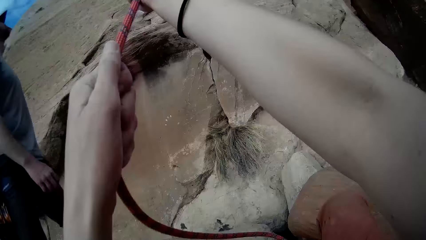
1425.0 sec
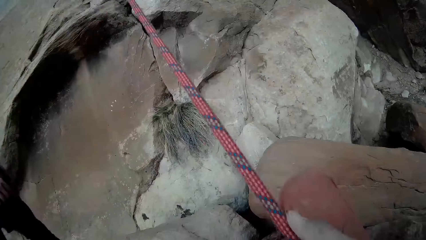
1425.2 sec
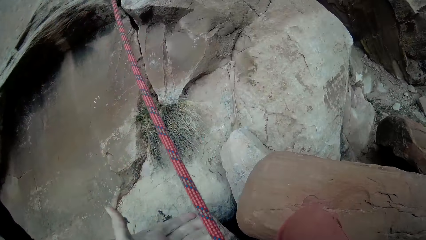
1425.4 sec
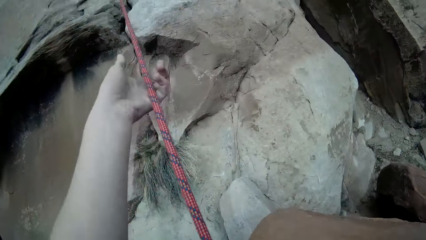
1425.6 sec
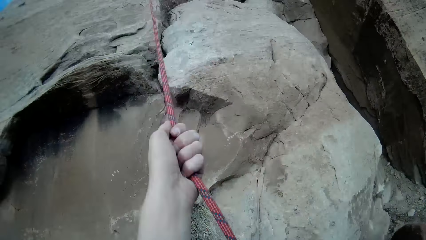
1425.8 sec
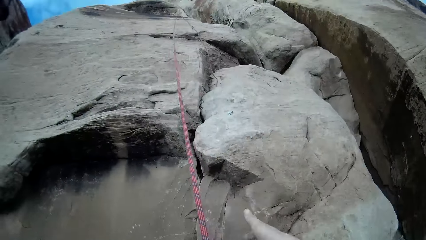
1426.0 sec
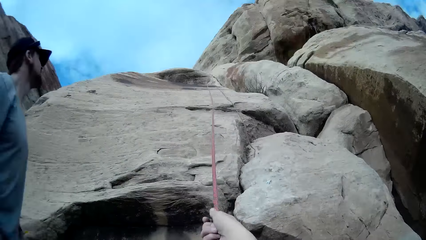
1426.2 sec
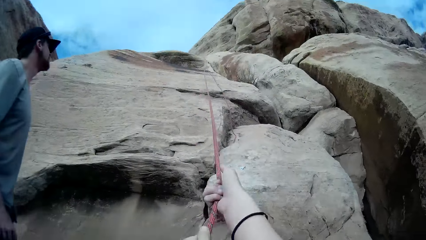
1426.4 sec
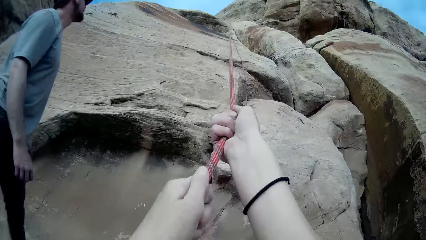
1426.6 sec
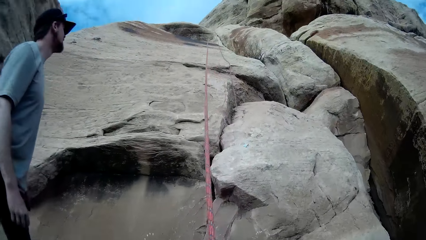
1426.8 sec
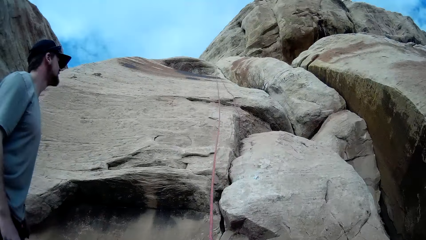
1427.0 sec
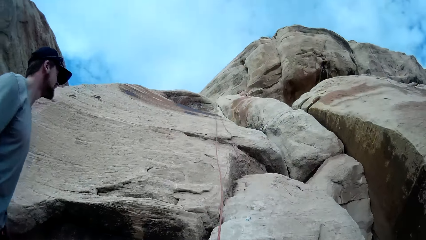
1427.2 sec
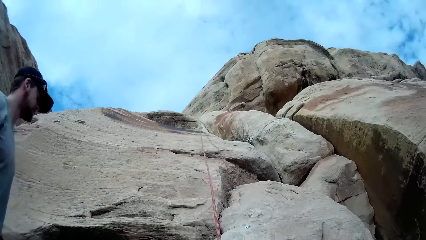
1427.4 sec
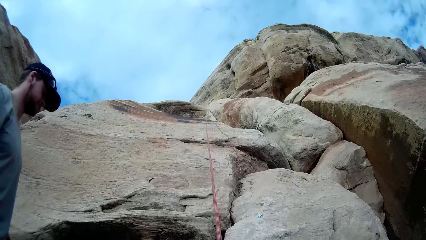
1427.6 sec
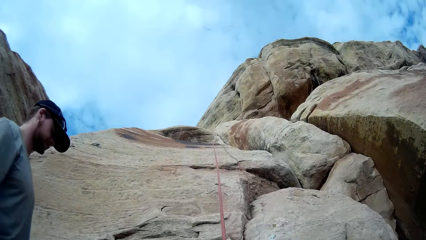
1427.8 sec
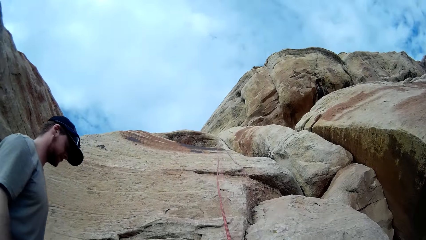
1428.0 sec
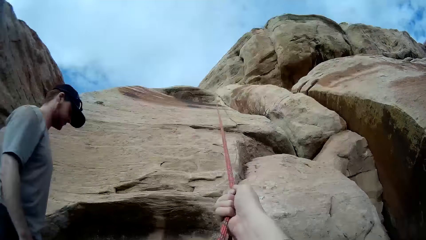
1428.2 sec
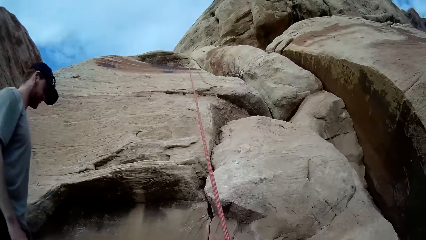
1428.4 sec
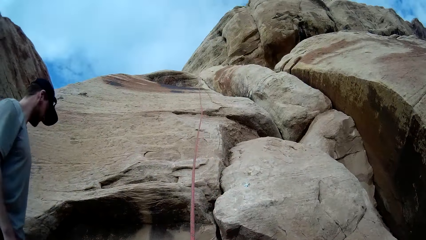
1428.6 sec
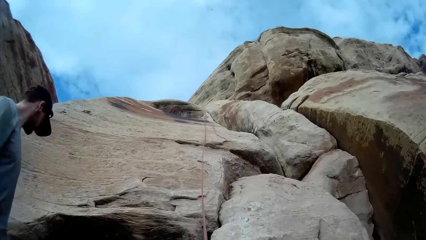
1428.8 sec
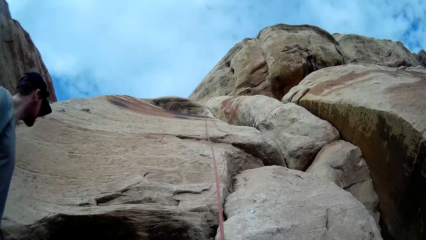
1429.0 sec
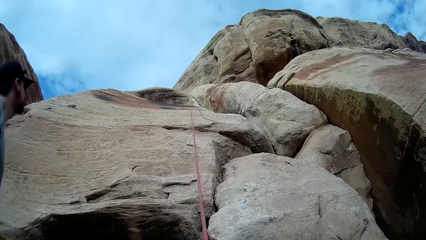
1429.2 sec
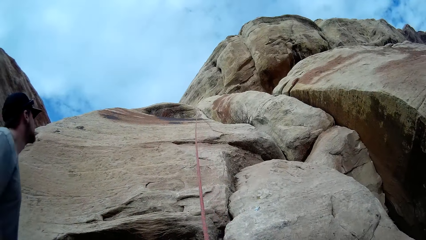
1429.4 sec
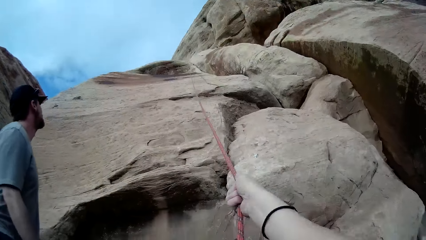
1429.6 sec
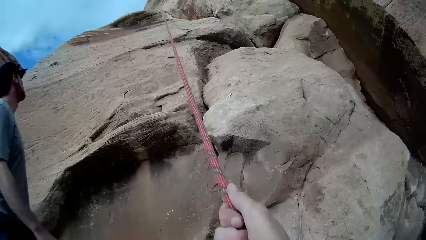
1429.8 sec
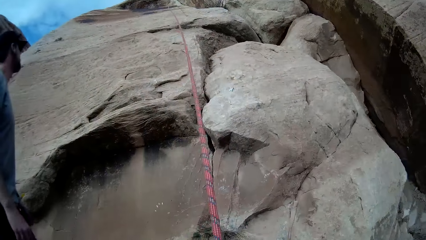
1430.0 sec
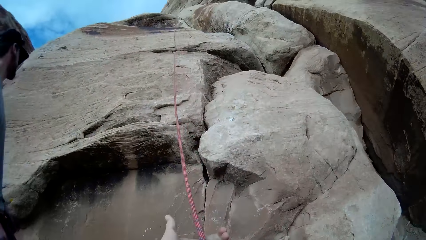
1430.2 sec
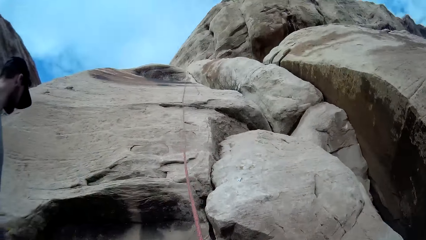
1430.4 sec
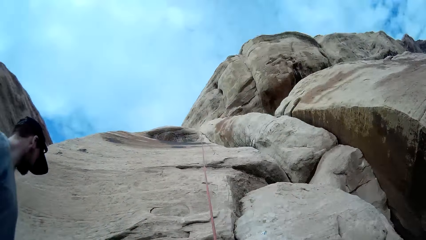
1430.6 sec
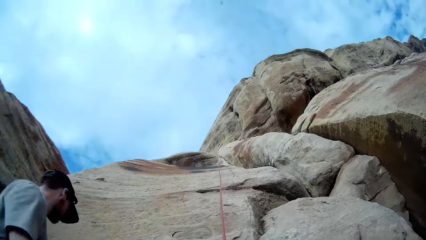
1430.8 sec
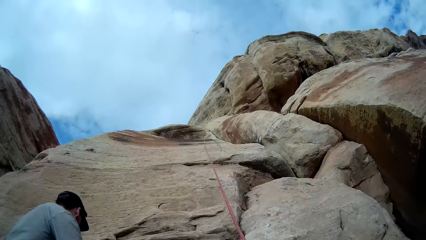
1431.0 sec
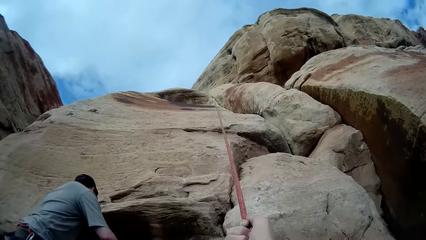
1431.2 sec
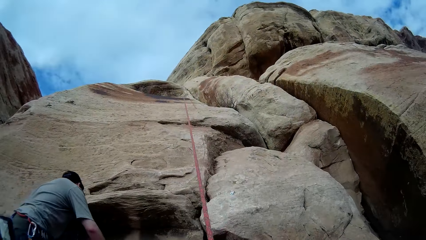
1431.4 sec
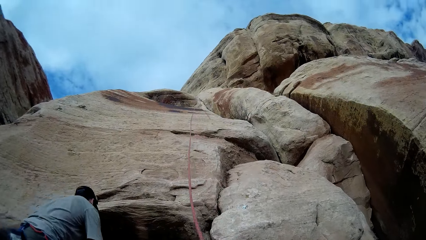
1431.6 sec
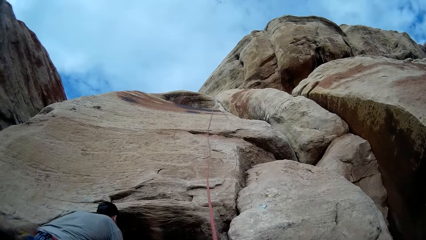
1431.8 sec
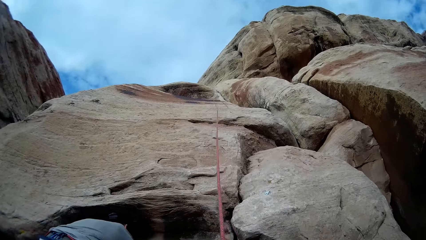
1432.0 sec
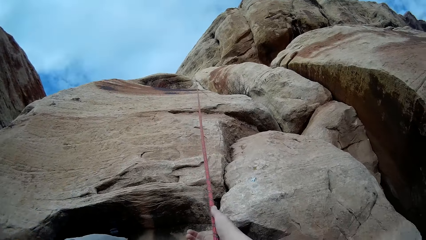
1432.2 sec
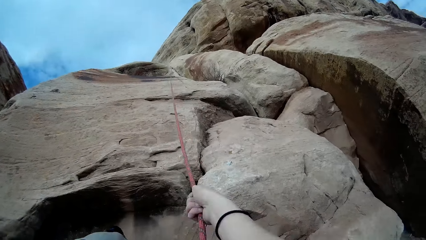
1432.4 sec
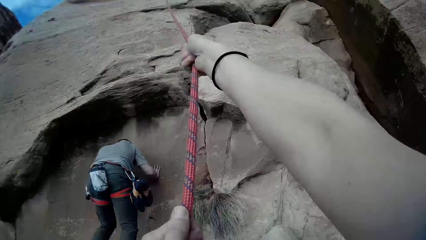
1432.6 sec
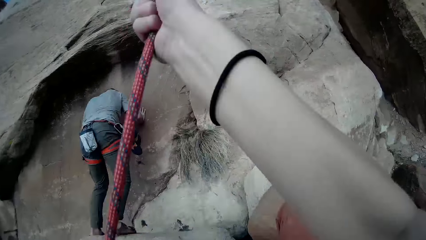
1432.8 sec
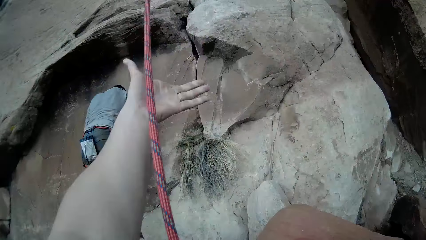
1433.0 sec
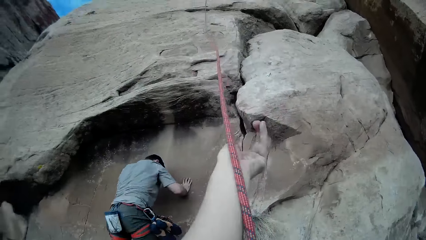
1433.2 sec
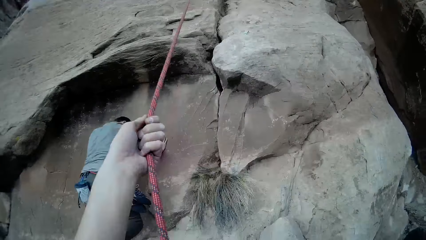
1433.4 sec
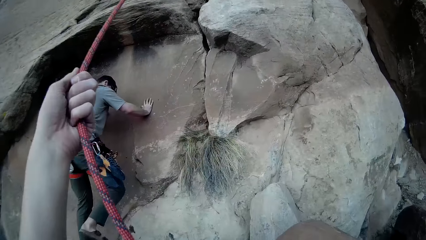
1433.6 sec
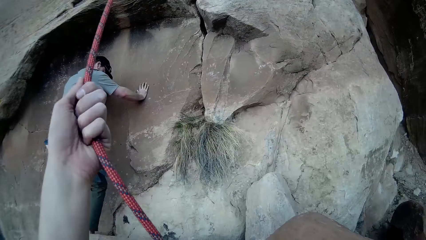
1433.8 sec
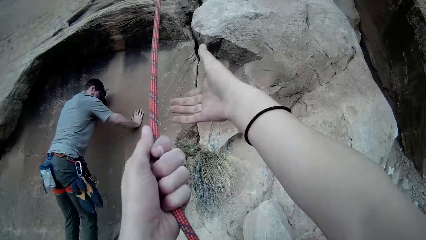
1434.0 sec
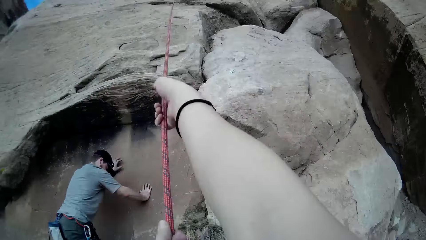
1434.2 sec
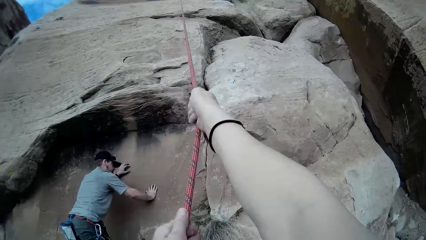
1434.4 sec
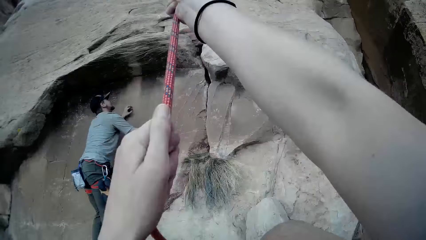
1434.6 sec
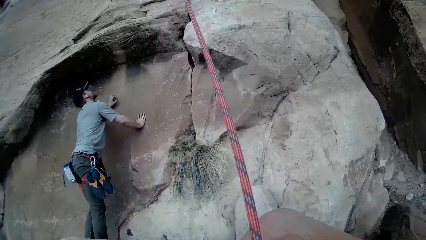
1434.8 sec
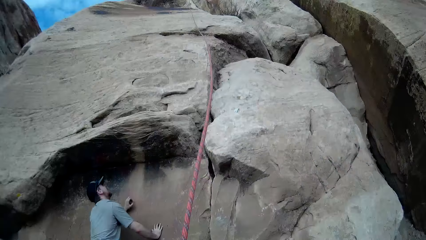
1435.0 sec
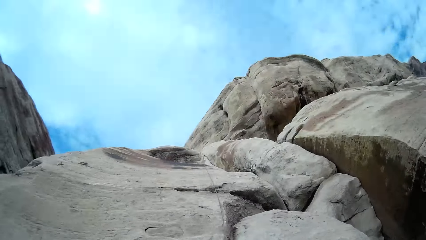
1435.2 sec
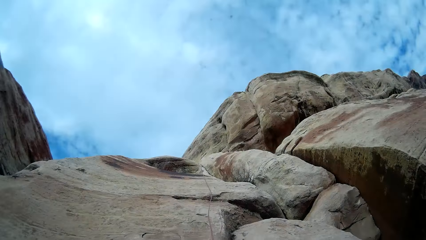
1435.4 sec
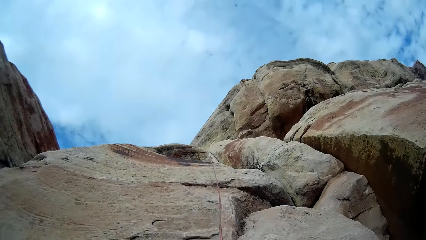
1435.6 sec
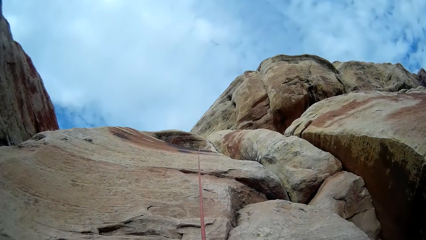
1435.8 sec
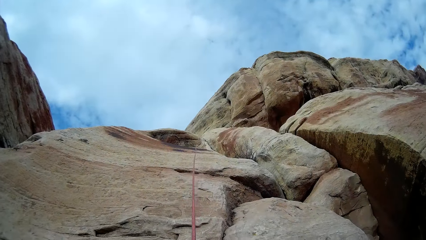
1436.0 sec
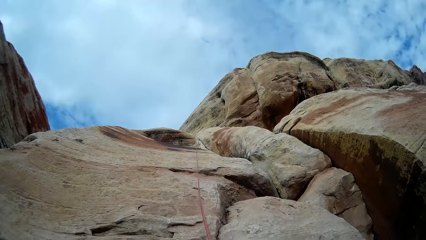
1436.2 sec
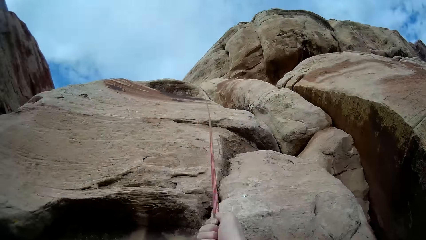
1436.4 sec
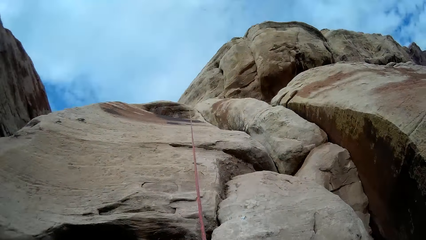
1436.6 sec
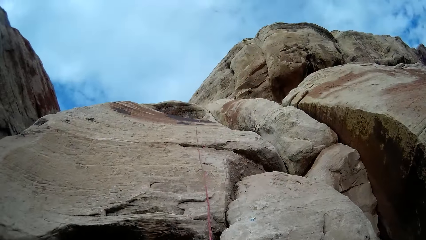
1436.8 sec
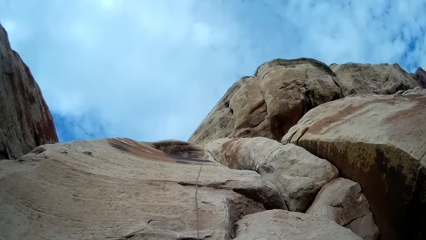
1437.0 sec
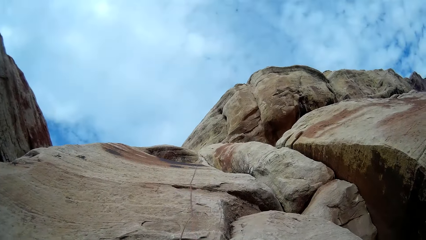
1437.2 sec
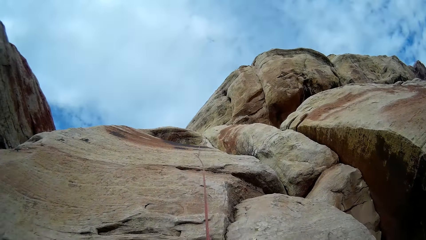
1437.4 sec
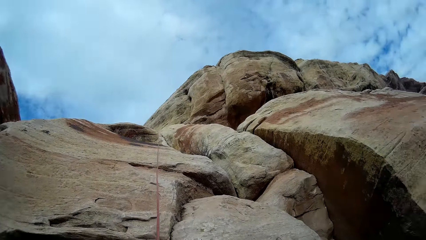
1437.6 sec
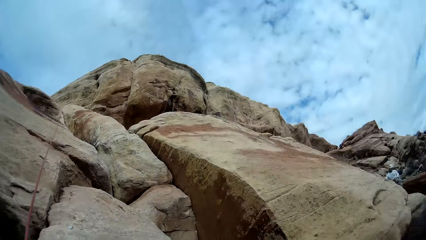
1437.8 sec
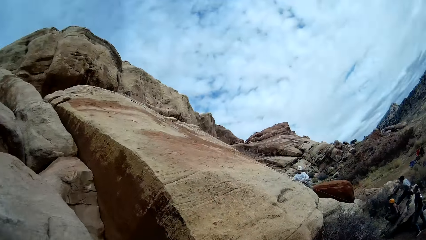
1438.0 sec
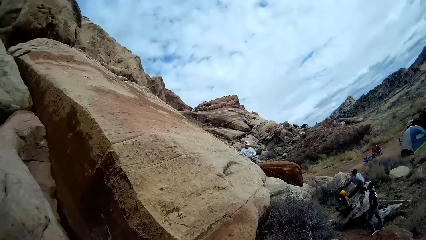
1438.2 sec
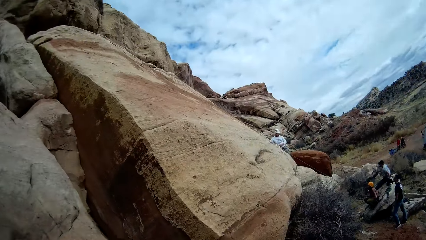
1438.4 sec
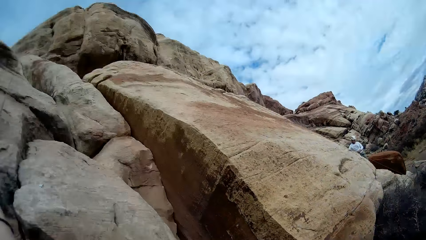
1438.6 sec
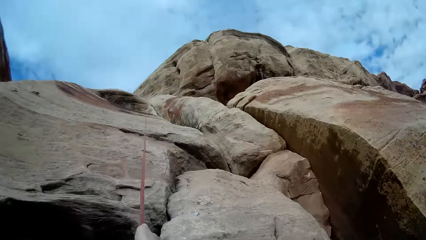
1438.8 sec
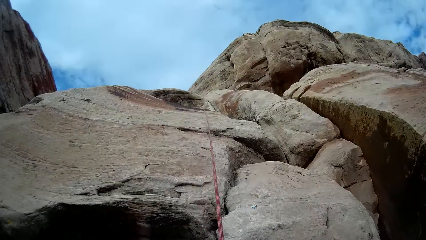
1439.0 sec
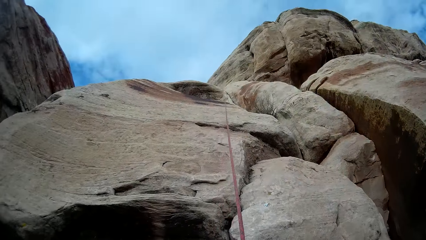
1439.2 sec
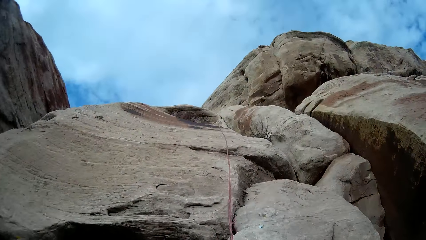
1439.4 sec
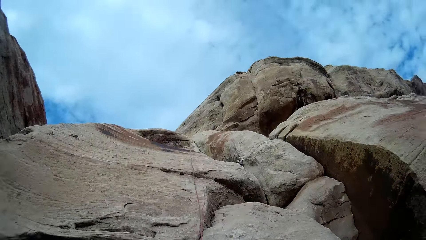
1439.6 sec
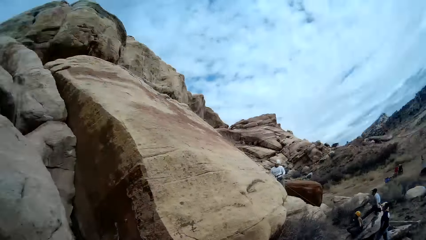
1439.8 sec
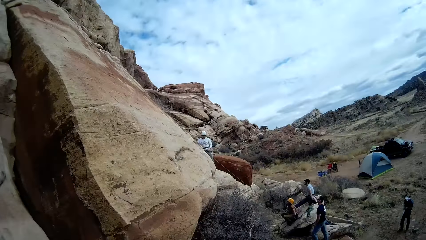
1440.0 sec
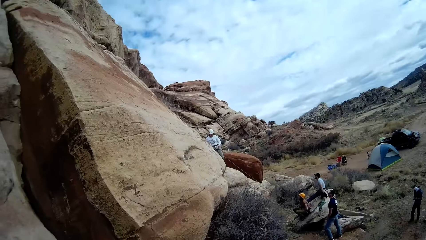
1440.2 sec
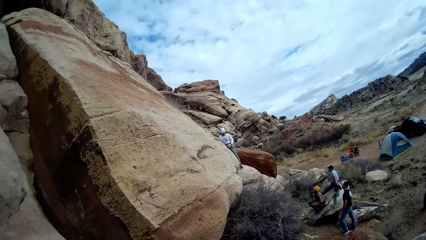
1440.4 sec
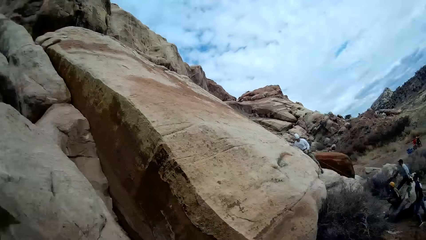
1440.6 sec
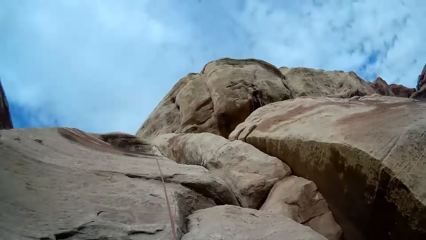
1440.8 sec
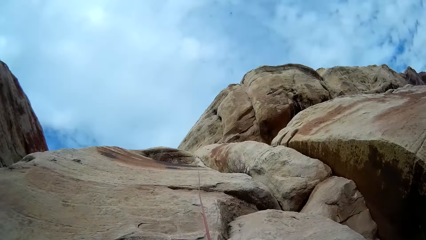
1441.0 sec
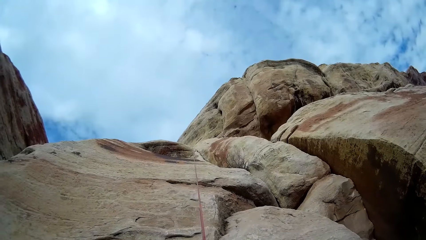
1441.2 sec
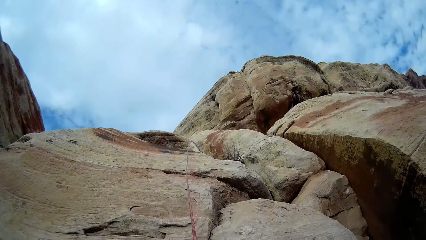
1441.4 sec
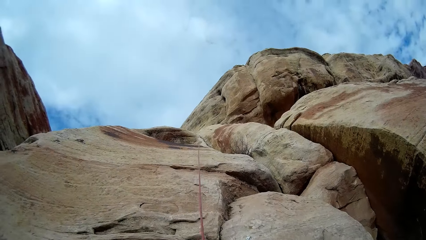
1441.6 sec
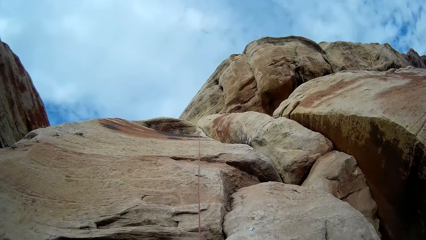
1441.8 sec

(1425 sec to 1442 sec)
The camera wearer looks right. They look up.
